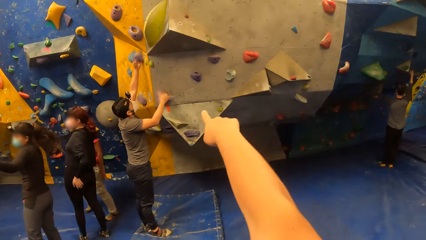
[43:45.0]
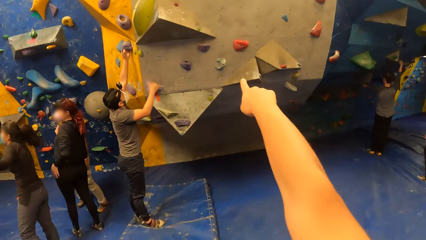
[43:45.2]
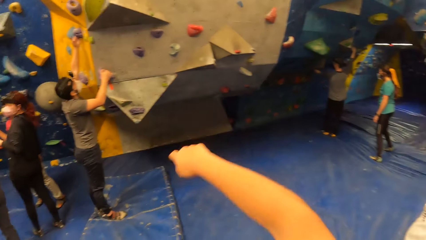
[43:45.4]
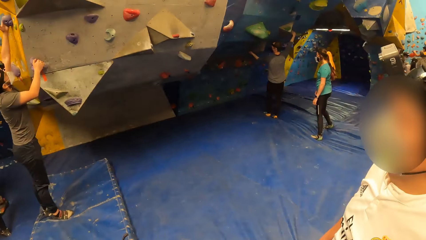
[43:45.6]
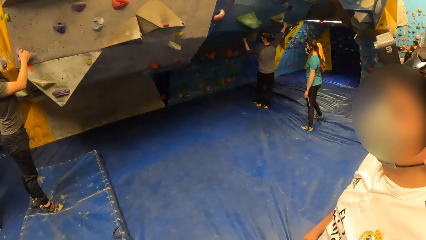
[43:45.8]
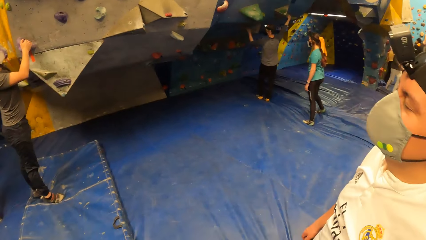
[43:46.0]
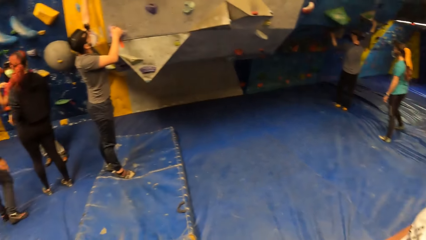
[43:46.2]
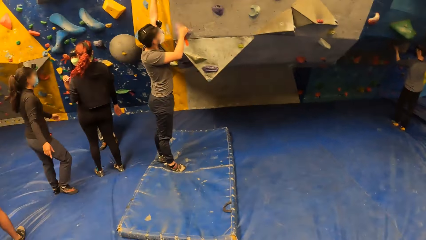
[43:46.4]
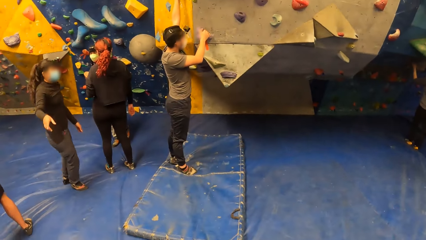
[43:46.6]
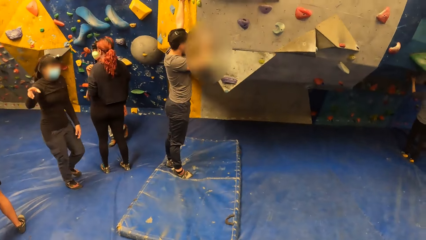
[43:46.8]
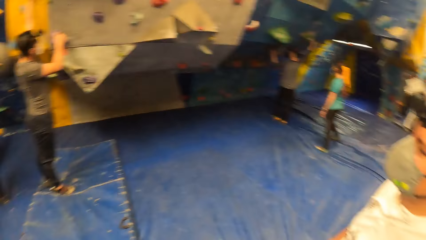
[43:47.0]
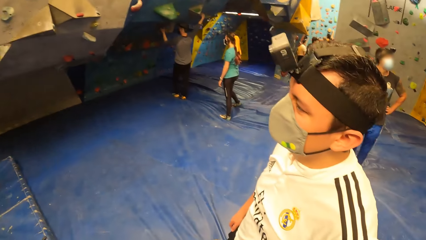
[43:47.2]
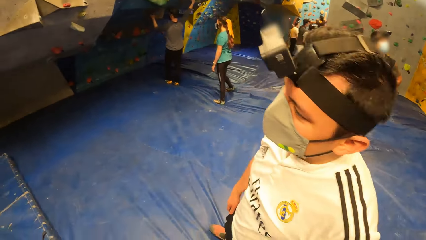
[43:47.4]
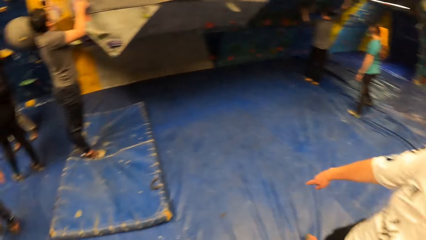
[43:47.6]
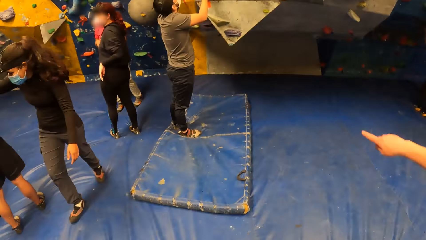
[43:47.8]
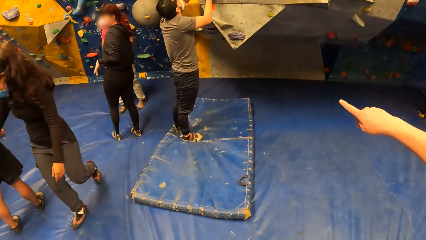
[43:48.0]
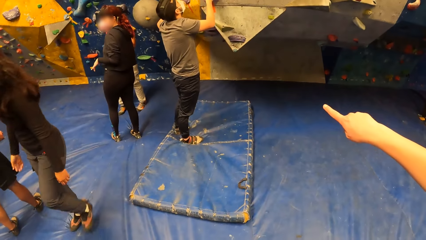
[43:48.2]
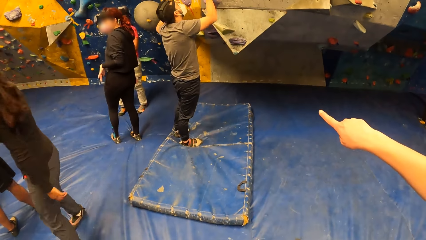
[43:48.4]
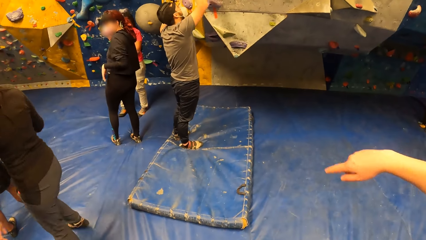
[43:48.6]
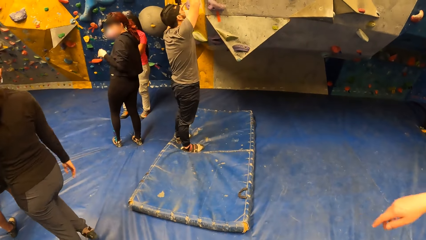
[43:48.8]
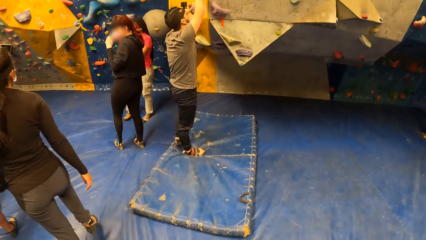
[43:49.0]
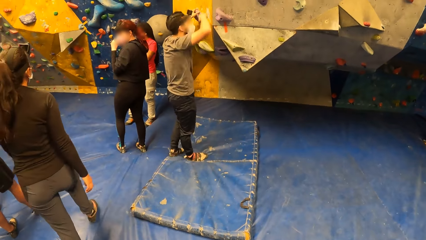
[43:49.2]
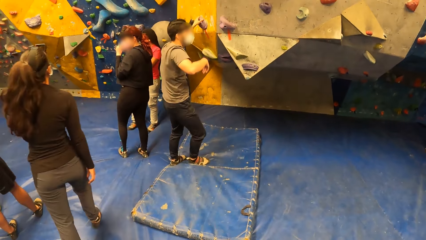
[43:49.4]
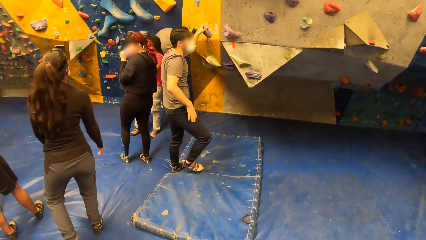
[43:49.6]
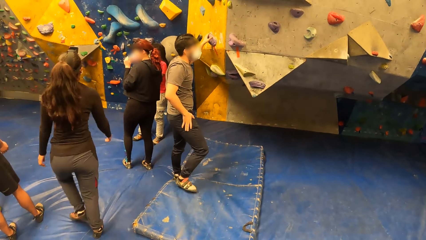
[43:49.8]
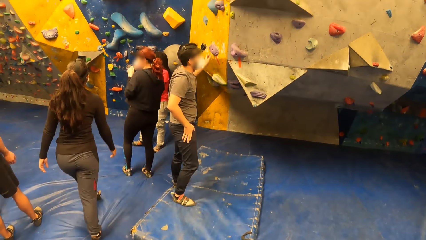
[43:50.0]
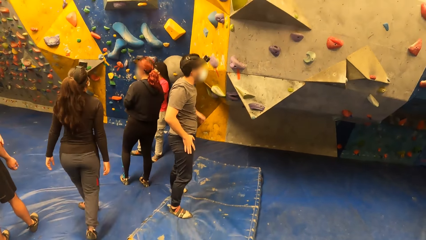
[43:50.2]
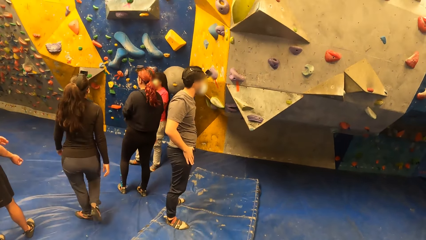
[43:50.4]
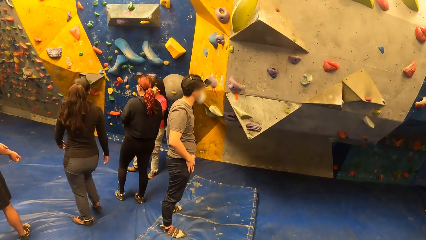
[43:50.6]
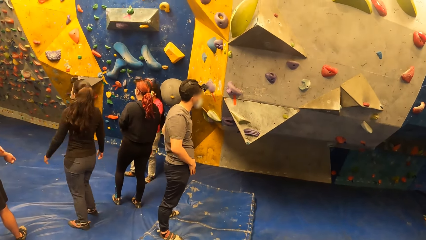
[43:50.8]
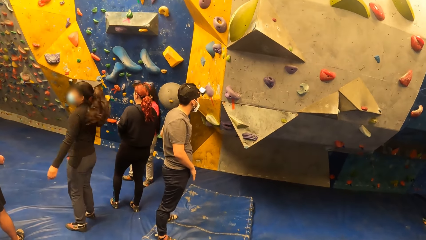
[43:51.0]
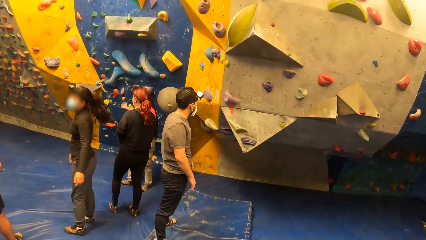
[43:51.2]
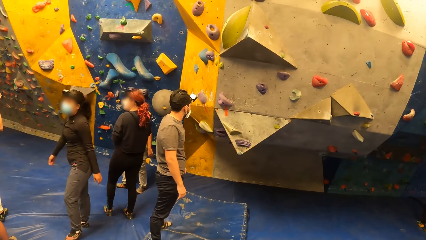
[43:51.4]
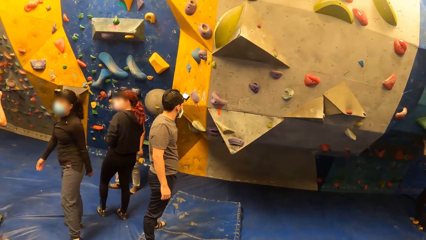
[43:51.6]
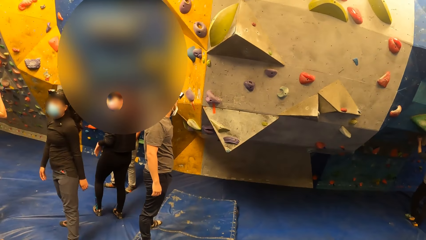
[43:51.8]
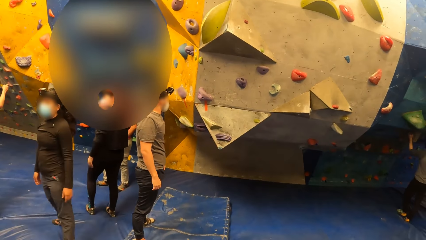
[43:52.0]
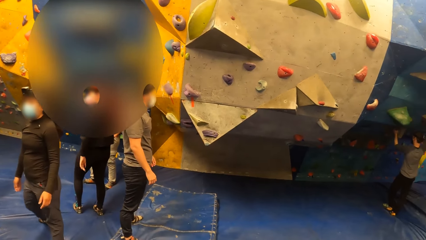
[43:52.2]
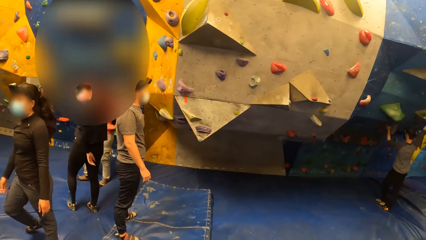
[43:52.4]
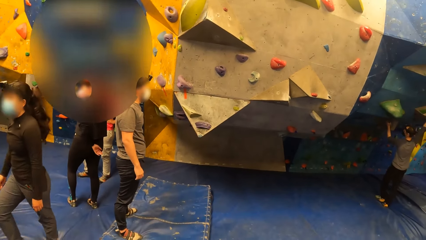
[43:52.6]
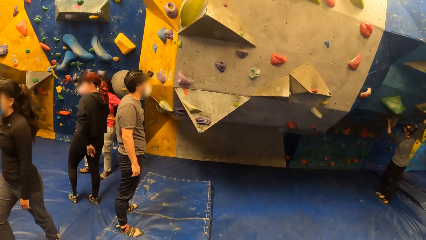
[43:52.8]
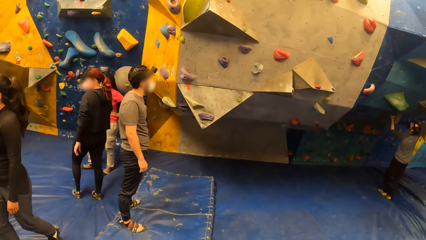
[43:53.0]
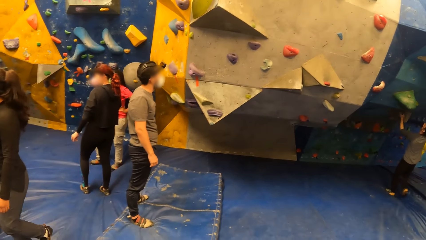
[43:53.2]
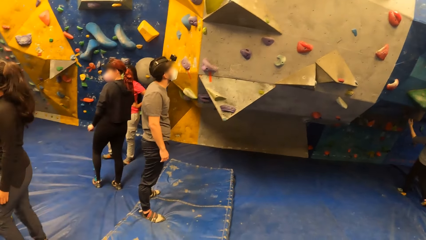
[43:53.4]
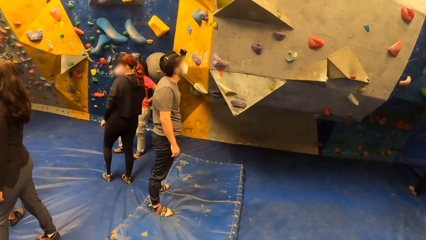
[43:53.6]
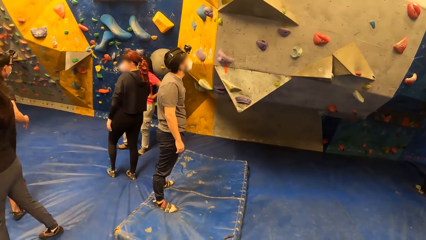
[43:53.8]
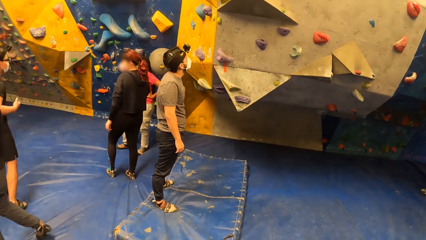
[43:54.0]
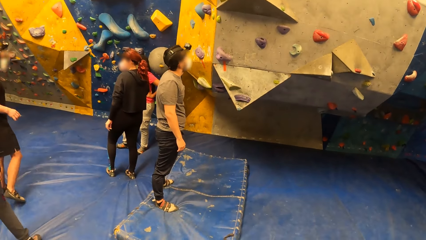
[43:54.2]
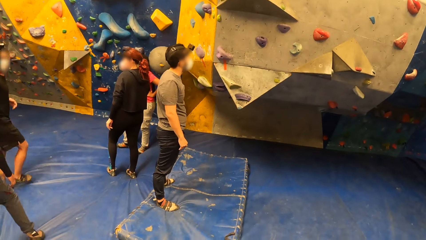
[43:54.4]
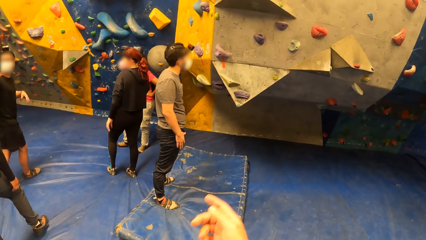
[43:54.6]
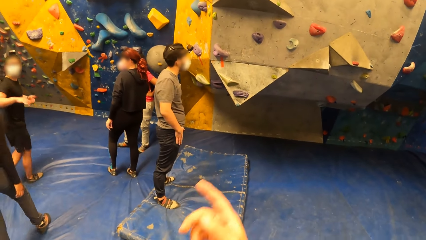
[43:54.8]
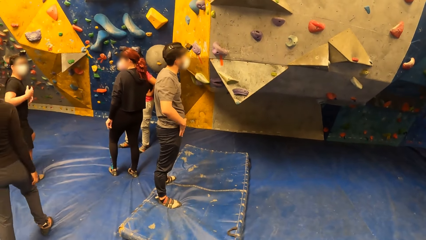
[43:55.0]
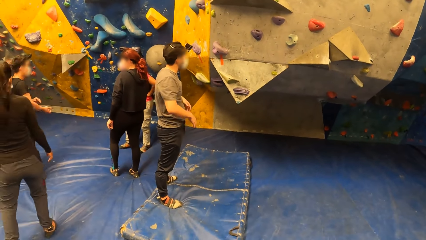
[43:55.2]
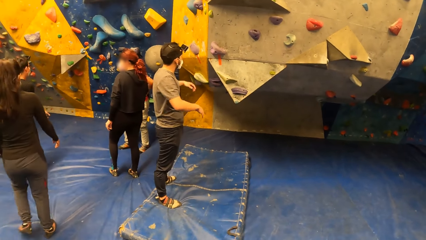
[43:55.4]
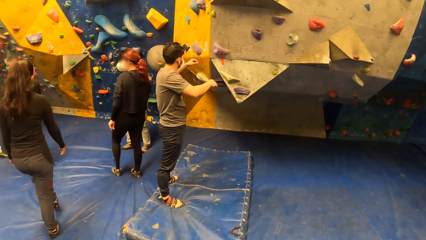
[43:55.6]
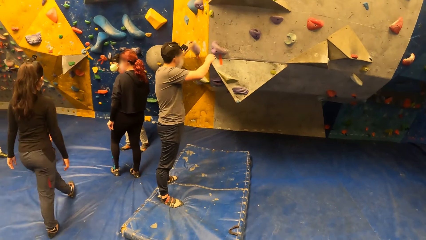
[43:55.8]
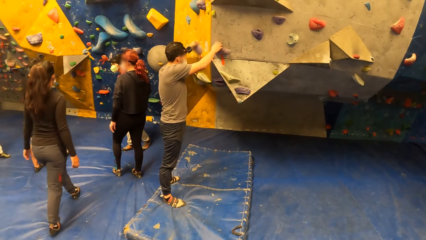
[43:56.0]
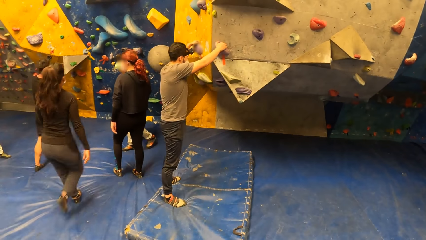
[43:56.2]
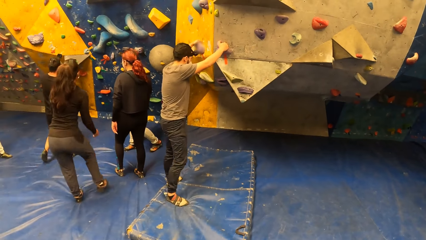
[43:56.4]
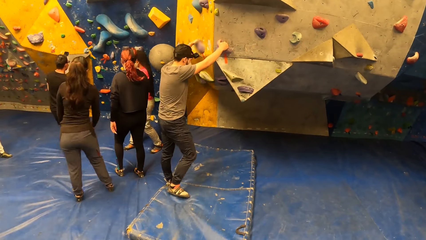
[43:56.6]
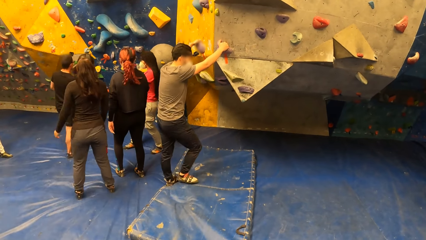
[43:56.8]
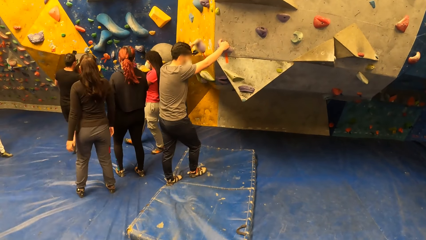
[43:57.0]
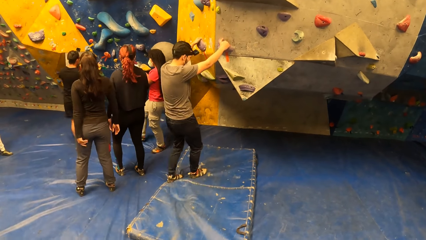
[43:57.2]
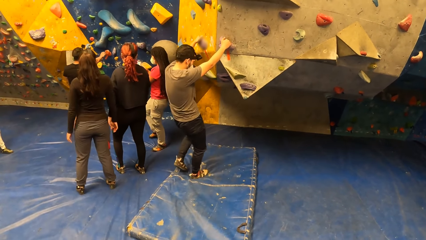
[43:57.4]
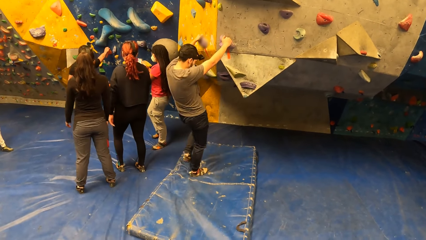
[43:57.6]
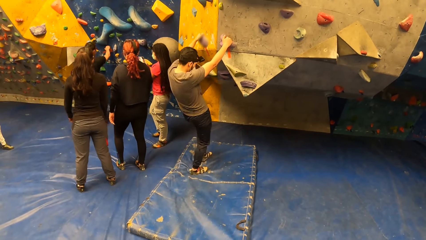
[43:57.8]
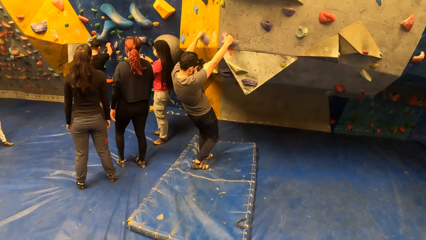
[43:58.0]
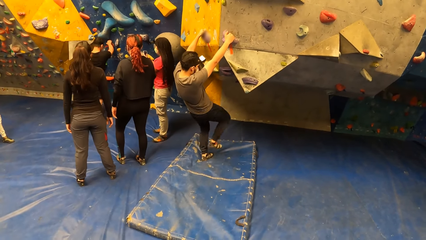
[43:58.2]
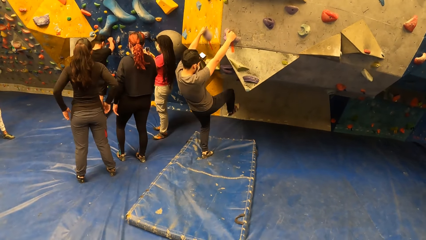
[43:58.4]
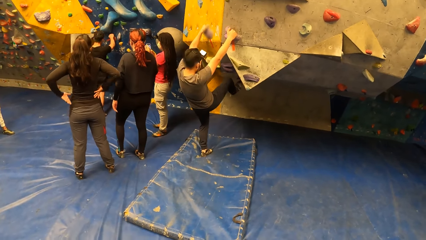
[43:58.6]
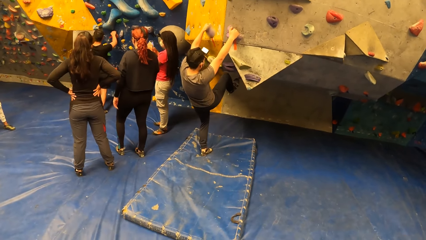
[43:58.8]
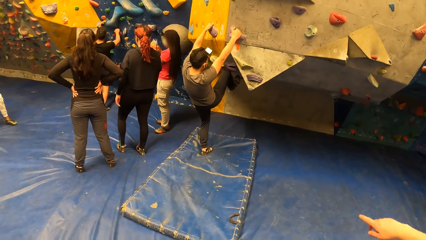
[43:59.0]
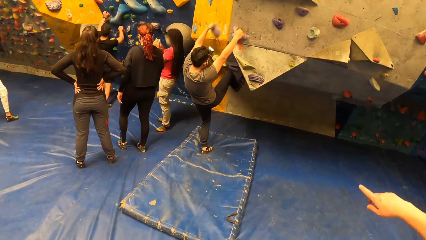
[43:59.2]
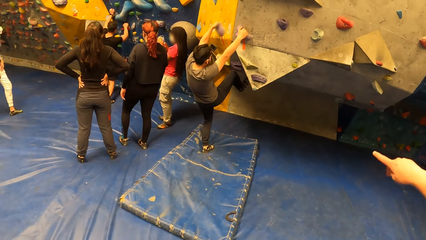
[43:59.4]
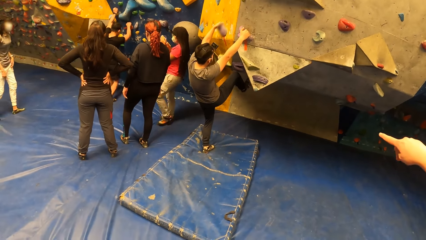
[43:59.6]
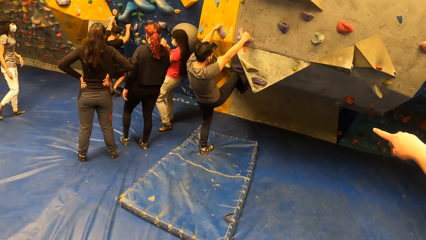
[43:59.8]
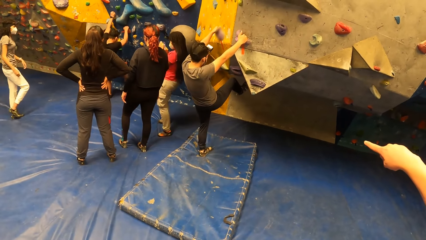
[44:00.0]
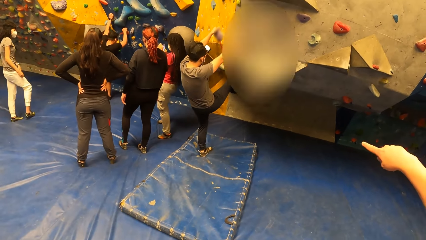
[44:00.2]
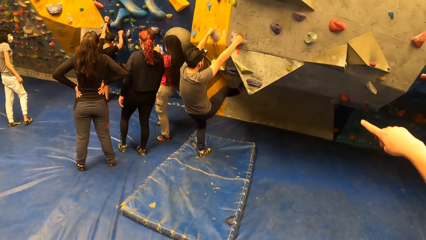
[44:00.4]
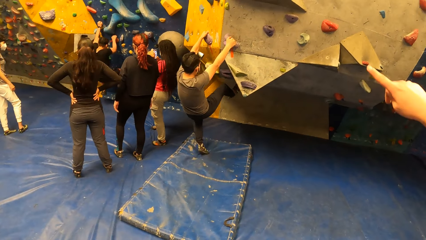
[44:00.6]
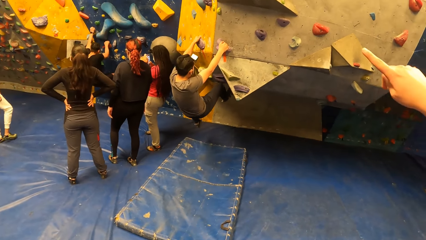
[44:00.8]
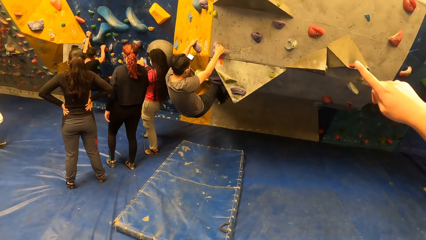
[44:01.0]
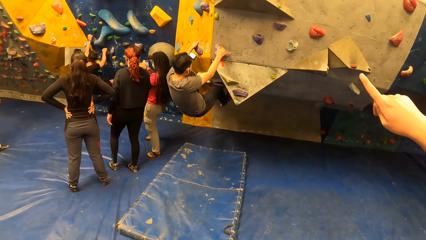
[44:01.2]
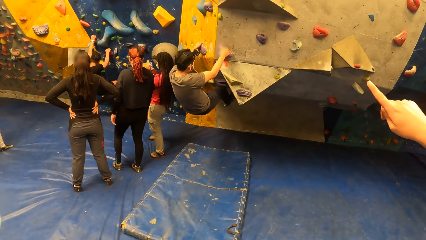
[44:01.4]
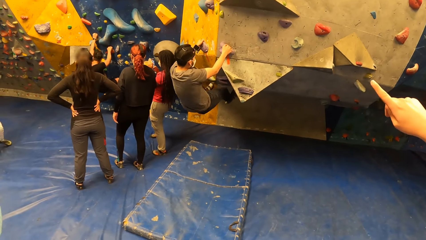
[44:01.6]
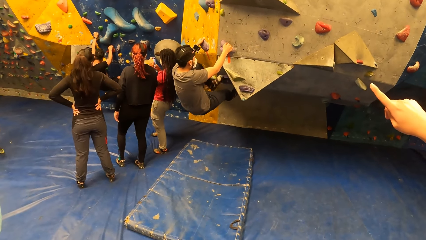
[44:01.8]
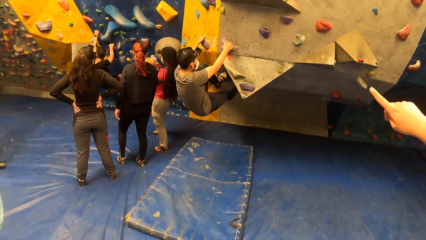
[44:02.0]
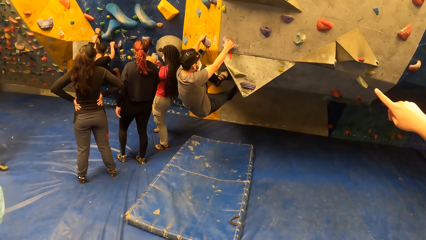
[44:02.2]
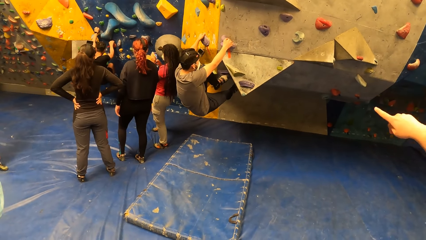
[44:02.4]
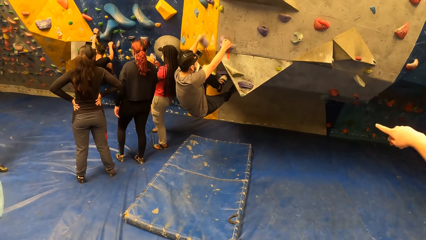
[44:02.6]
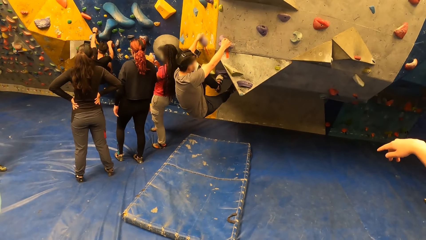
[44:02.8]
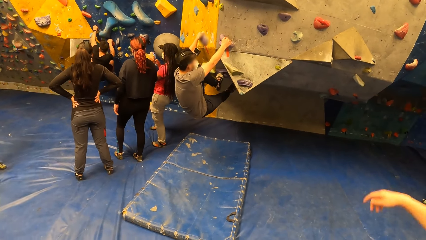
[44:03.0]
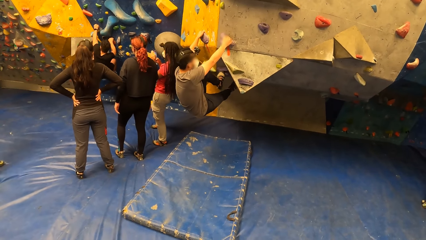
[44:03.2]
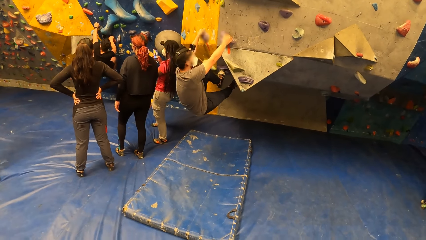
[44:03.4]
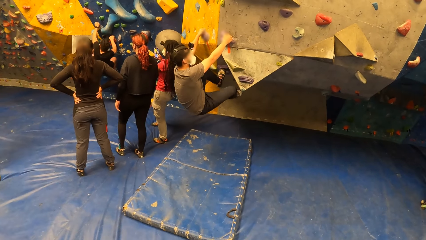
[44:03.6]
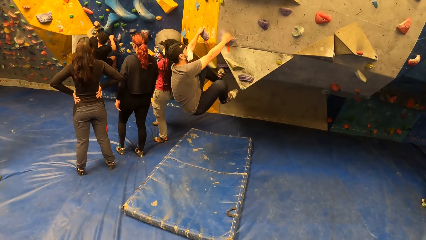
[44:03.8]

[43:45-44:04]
The camera wearer looks around the rock climbing room and interacts with the man. The man points his right hand forward. The camera wearer points a finger and looks around the rock climbing room. Another man holds the foothold with both hands and lifts his right leg towards the wall. The first man points his right hand forward and climbs the wall.
